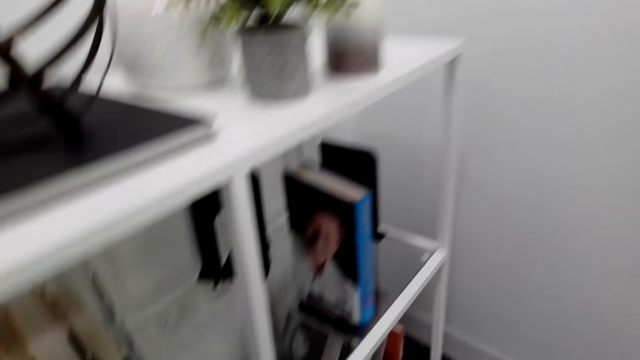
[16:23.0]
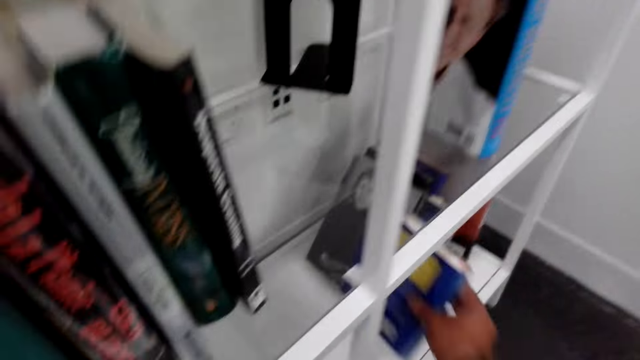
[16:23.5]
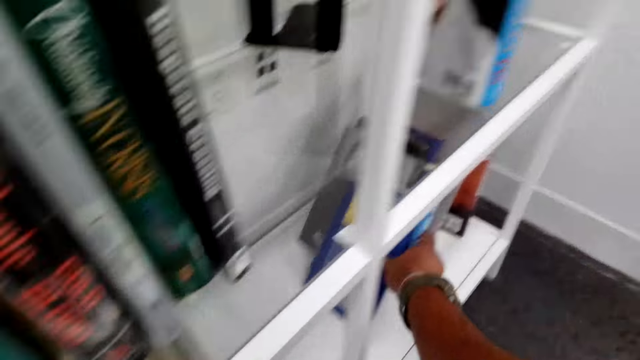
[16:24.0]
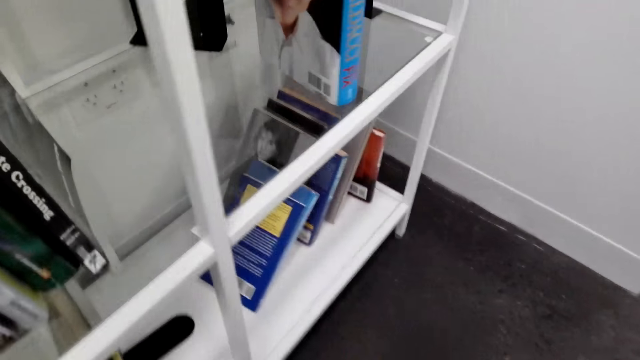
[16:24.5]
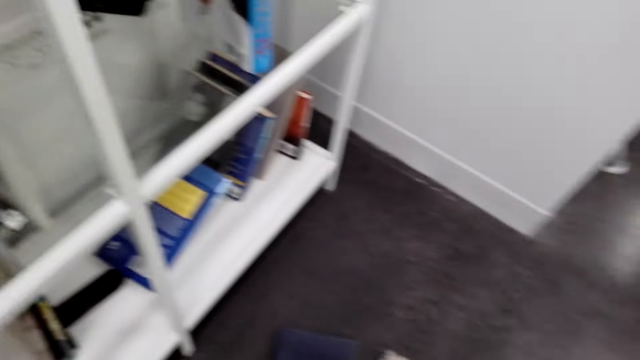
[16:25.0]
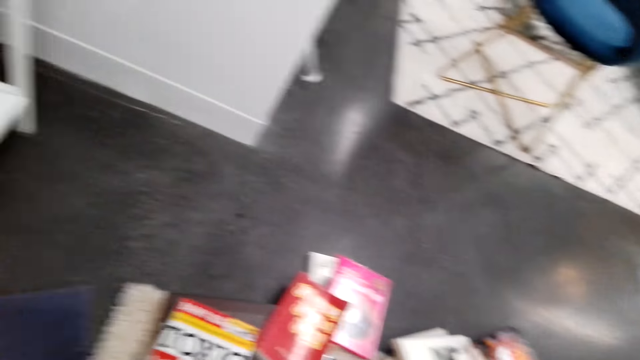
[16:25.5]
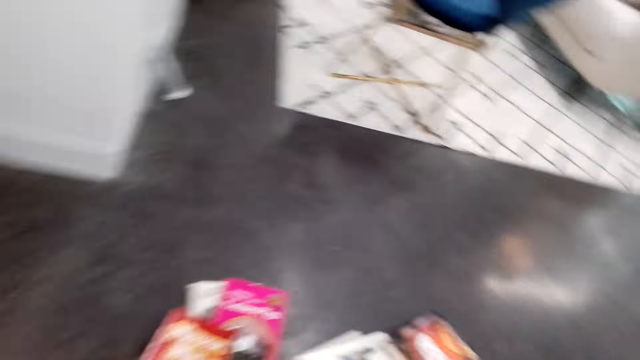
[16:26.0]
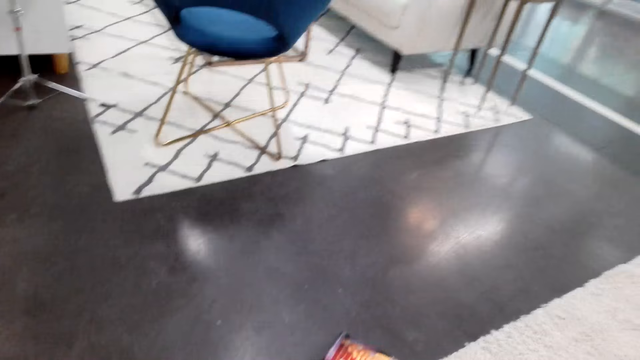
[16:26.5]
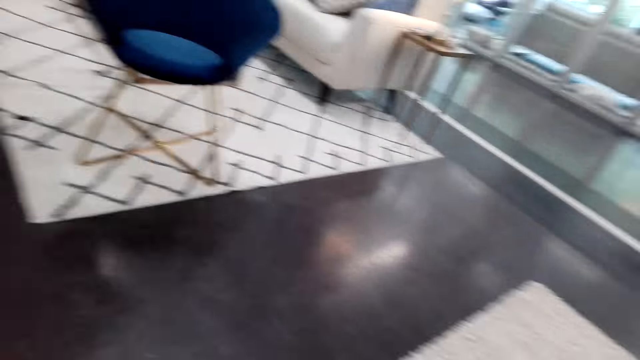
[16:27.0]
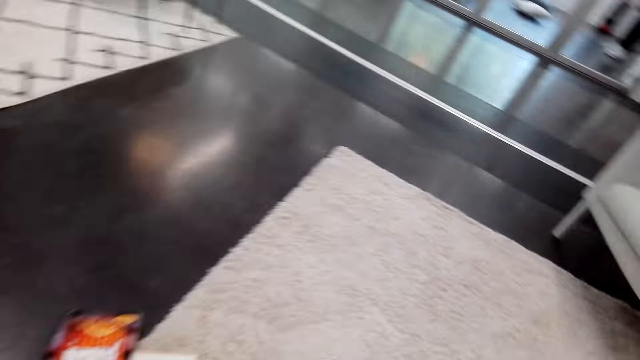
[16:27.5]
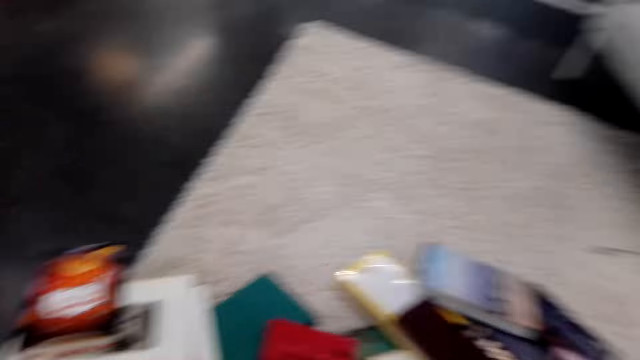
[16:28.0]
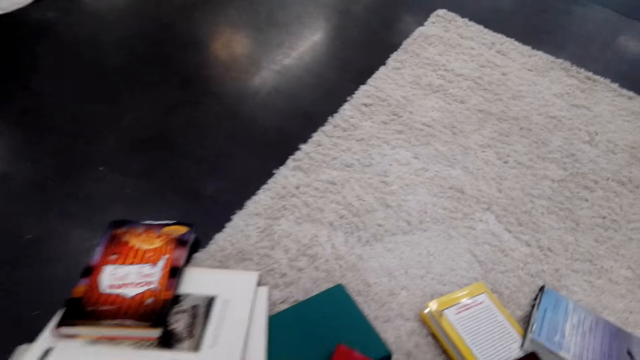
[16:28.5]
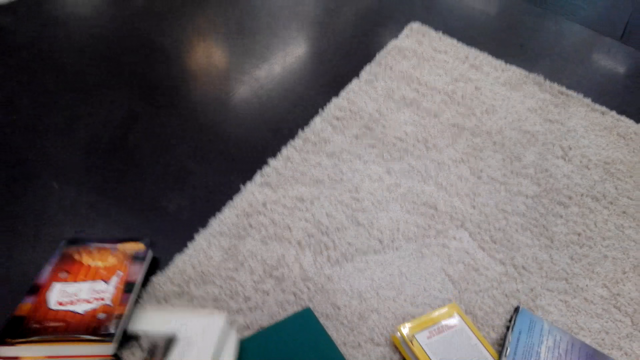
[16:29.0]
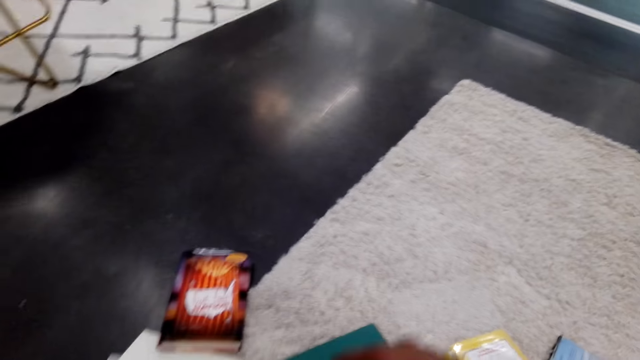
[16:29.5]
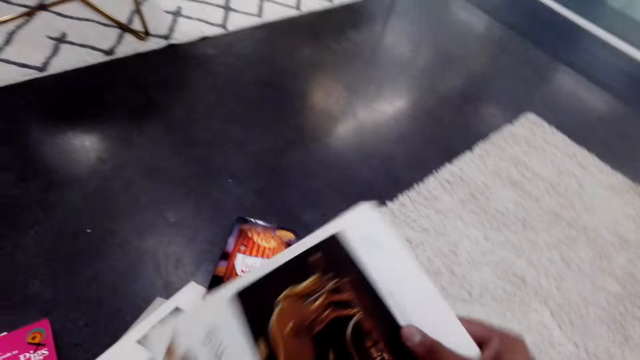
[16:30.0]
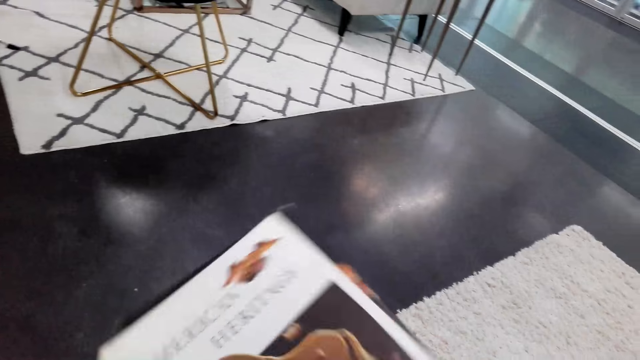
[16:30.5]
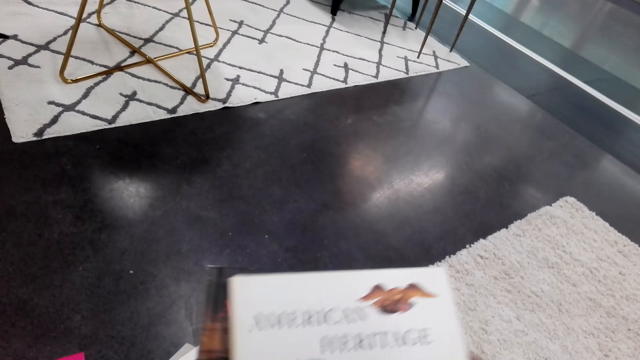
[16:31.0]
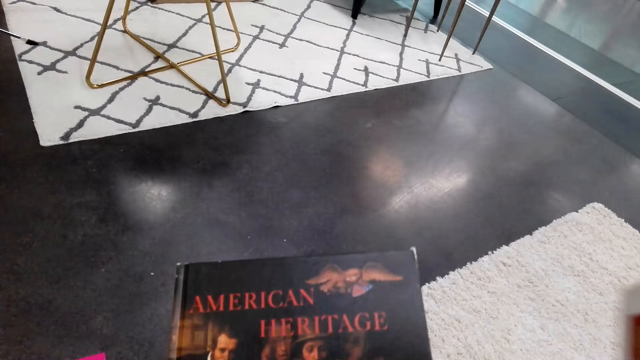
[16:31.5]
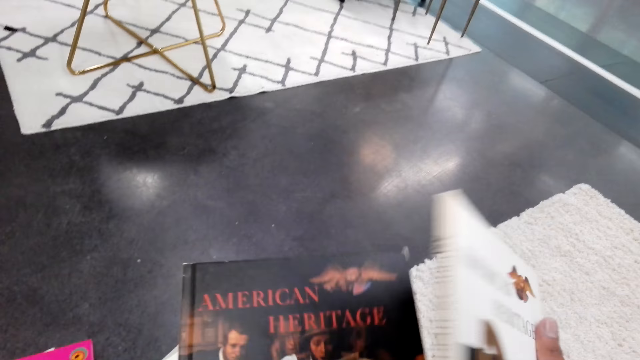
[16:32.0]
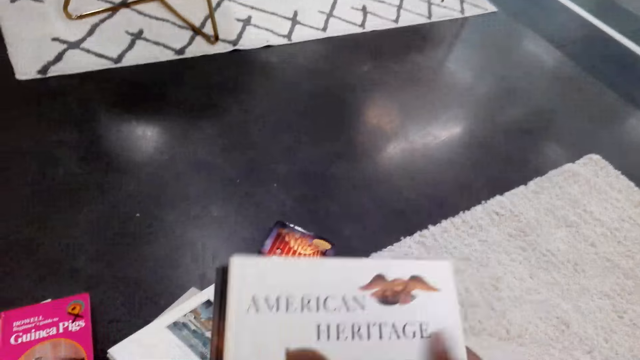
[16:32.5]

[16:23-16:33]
The camera wearer puts the book on the book shelf. They pick a book from the floor. They look at the books.

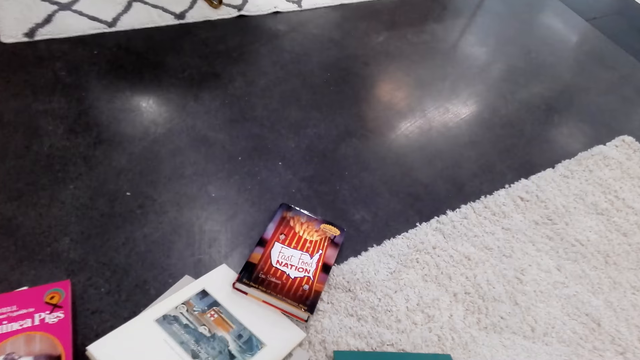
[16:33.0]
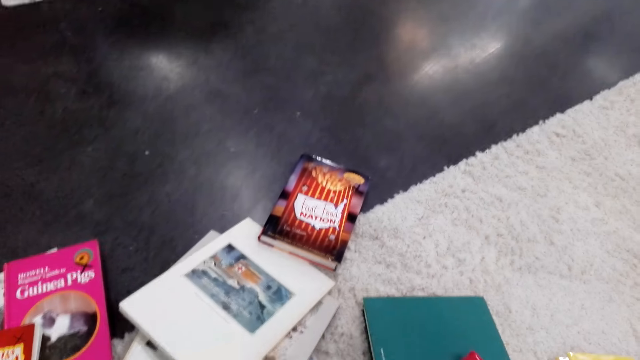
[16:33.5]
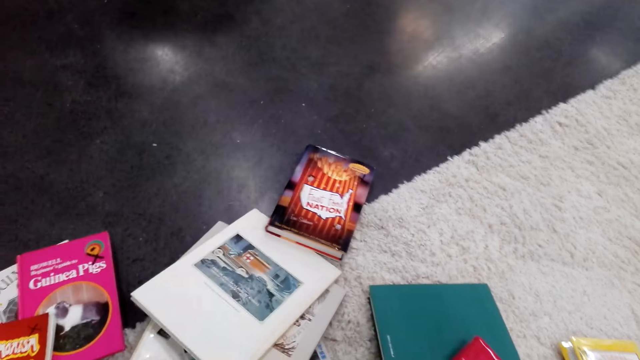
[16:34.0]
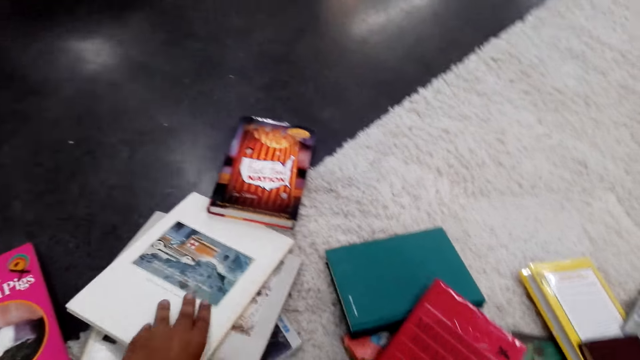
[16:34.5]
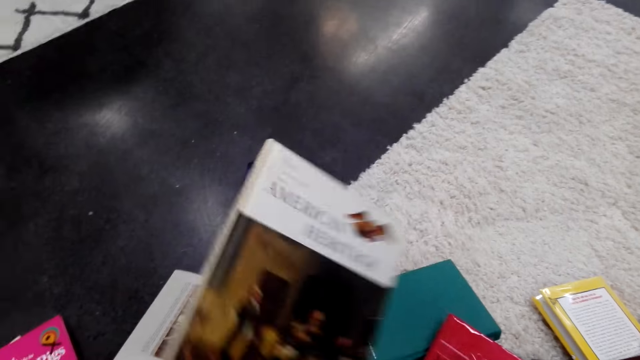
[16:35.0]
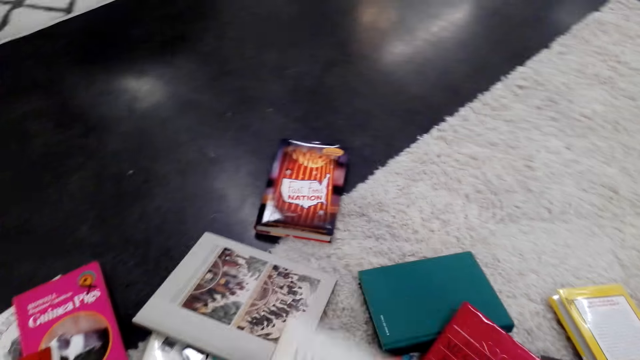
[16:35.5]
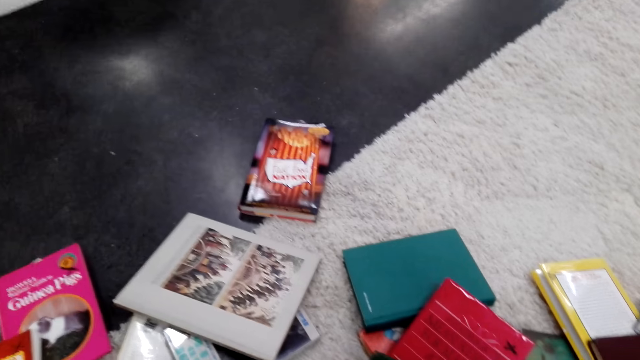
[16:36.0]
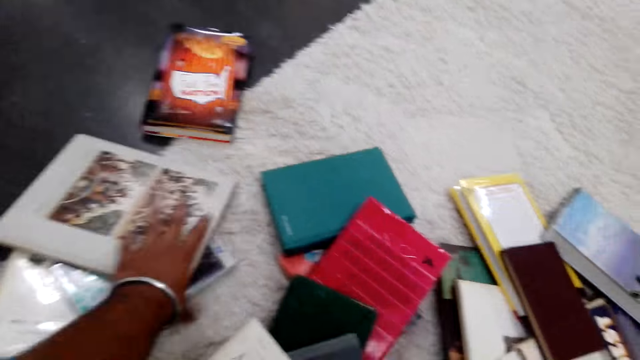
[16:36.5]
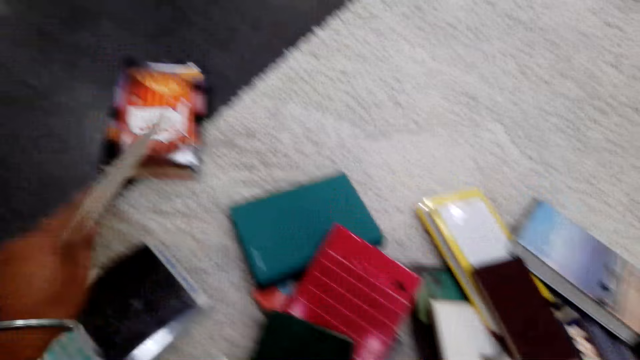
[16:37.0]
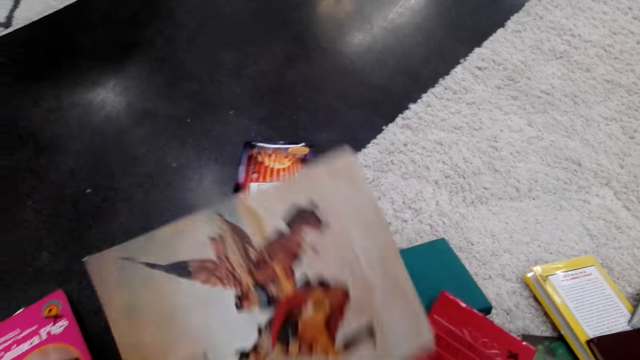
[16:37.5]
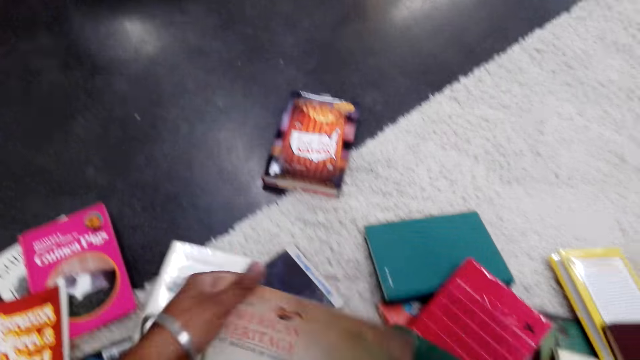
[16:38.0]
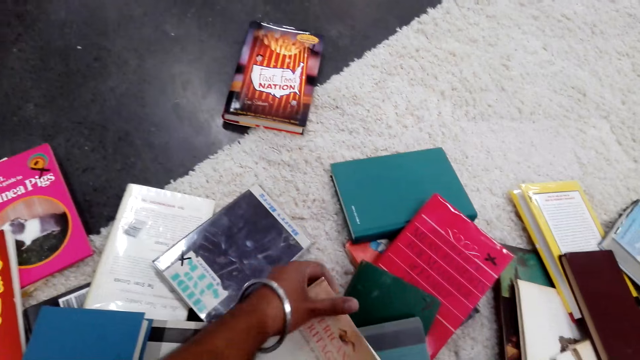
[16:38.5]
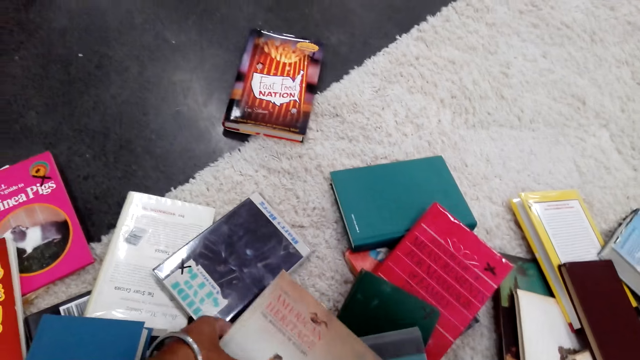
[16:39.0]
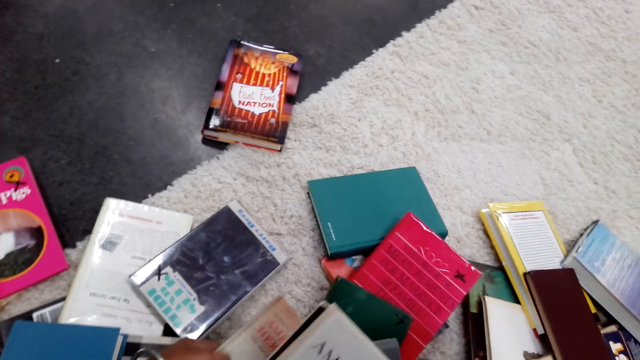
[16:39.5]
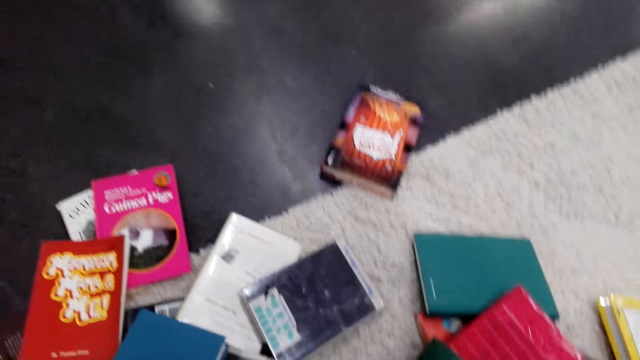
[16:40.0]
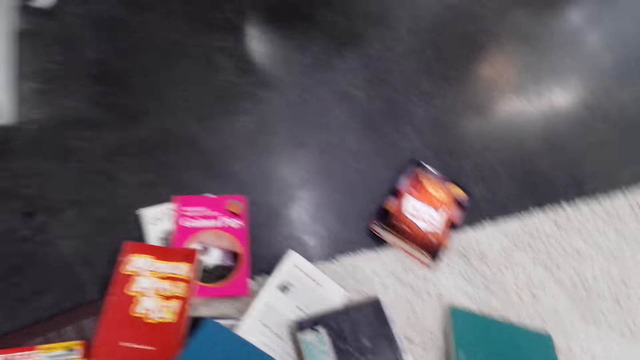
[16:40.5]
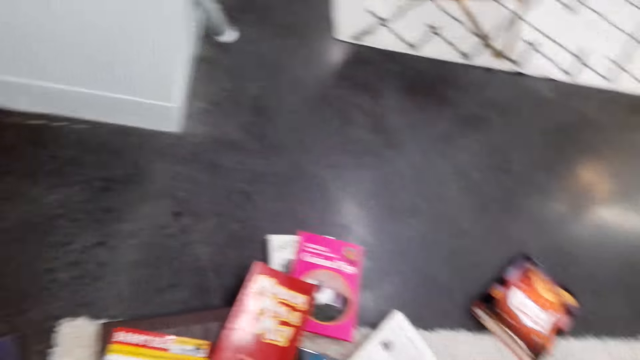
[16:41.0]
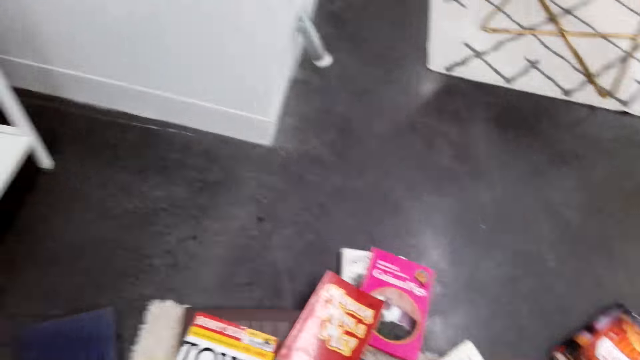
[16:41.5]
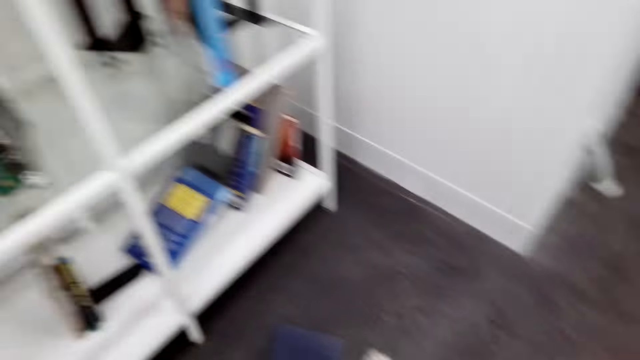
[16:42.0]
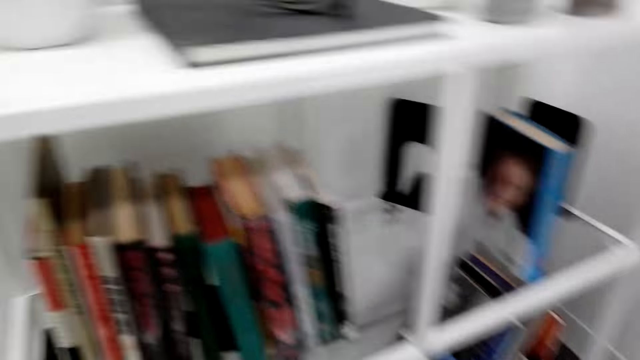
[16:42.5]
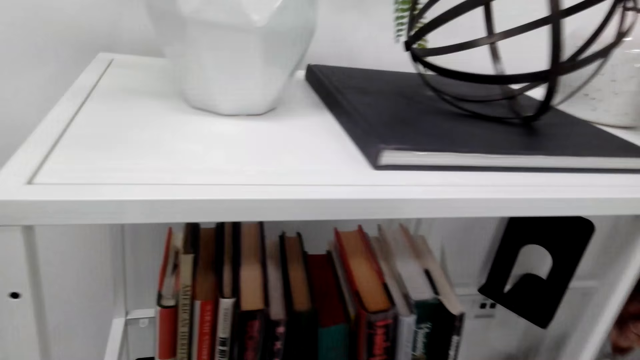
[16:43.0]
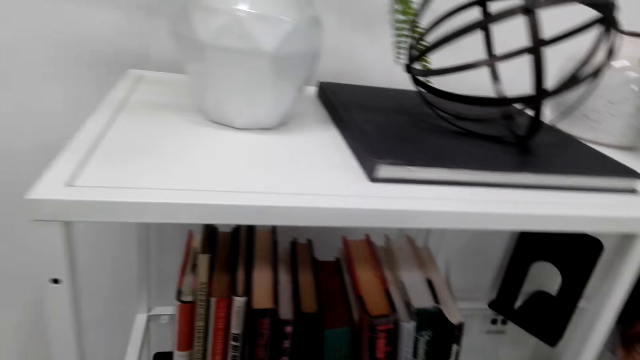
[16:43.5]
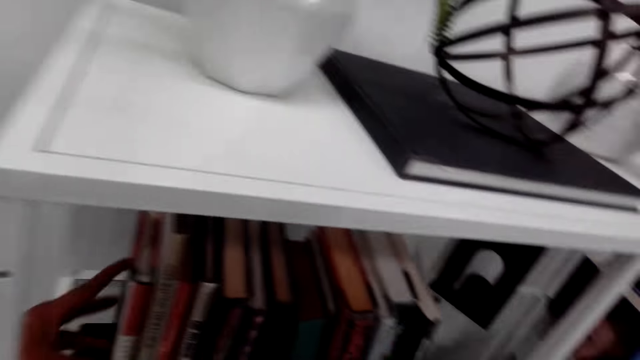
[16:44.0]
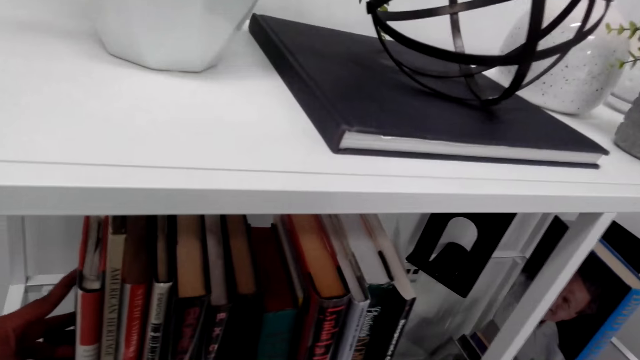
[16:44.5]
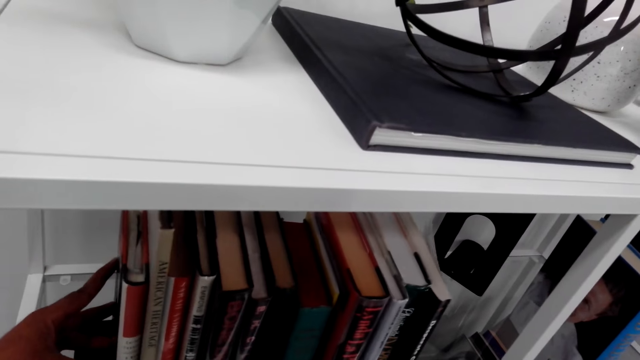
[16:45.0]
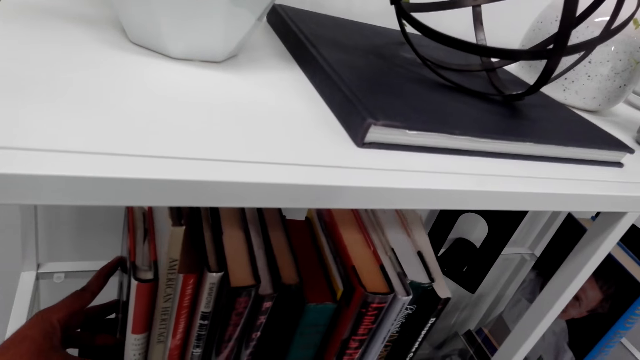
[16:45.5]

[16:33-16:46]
The camera wearer picks a book from the floor. They put the book away. They pick a book from the floor. They put the book away. They pick the books from the floor. They walk around the room. They put the books on the book shelf.
